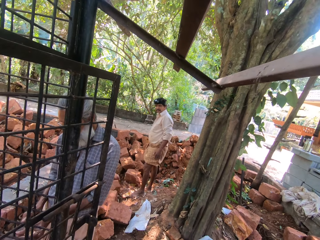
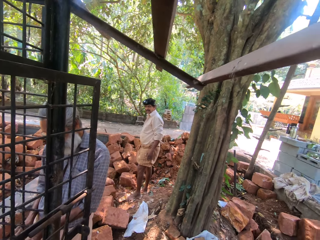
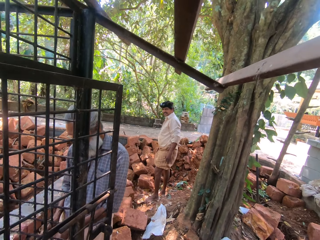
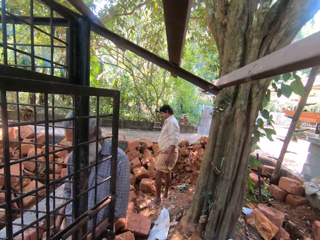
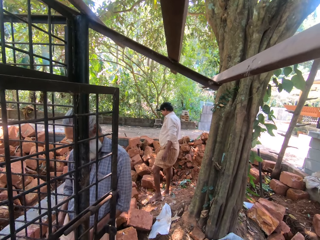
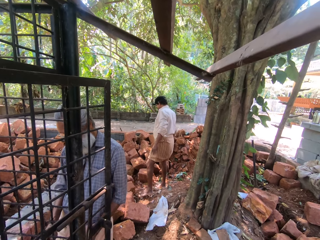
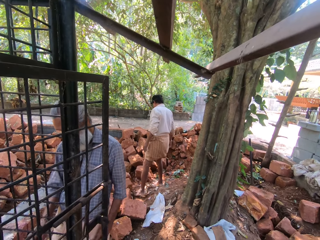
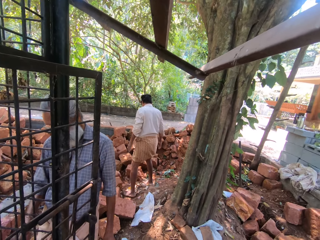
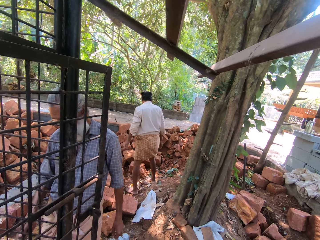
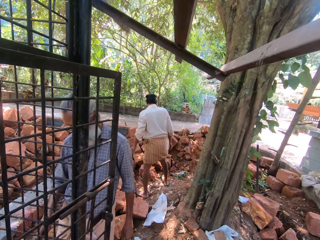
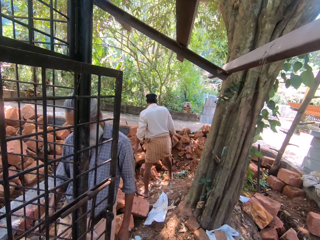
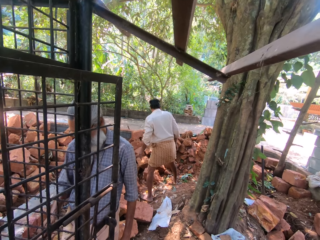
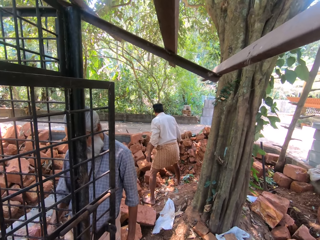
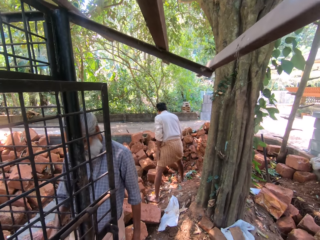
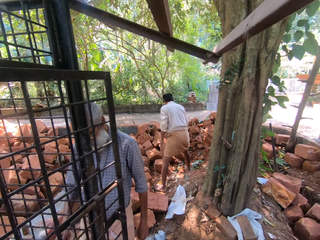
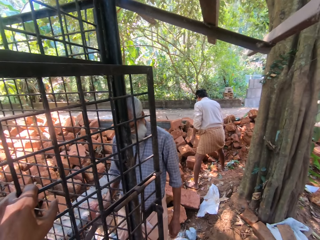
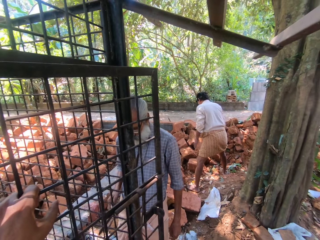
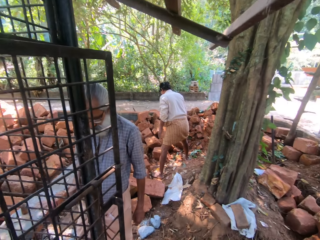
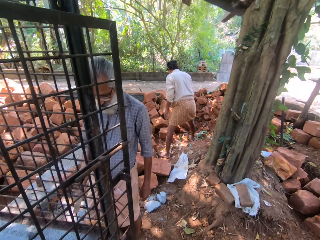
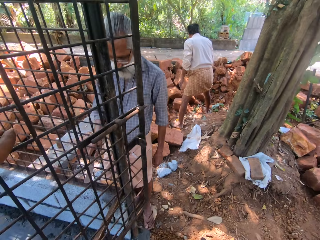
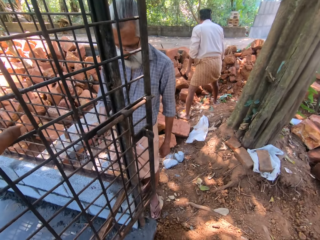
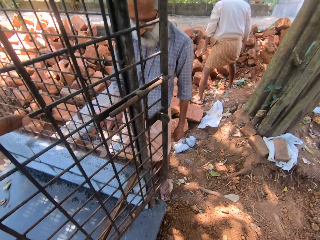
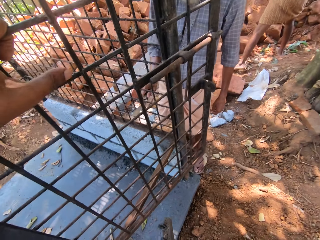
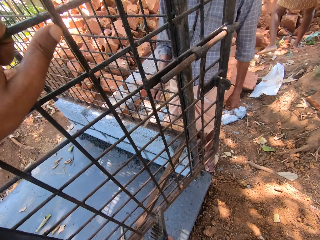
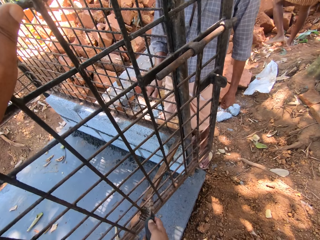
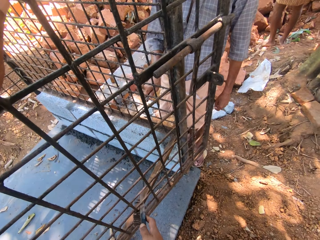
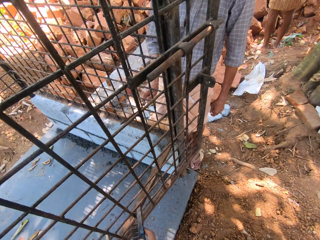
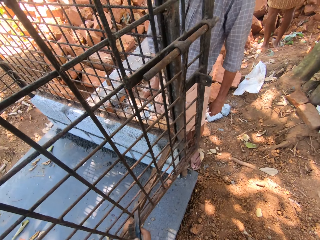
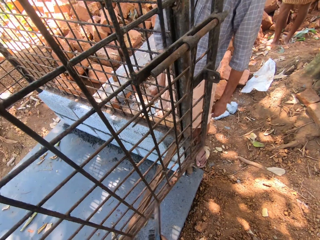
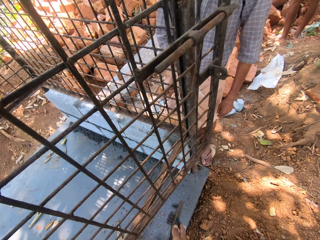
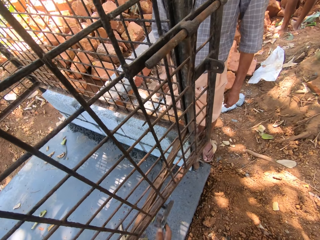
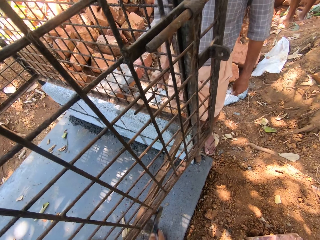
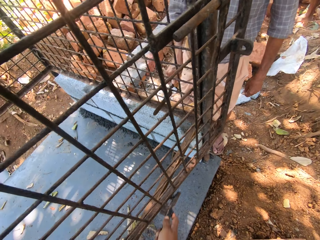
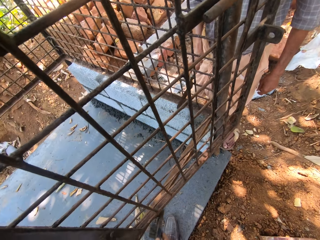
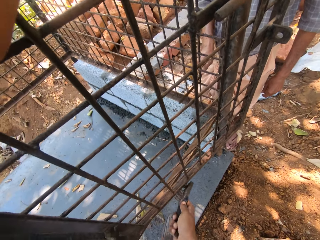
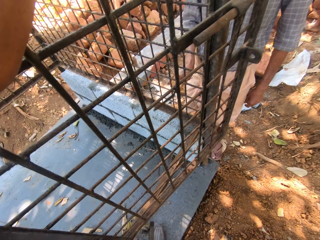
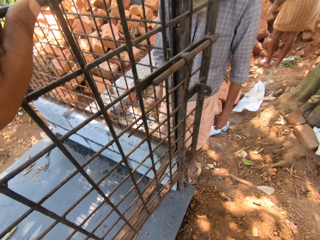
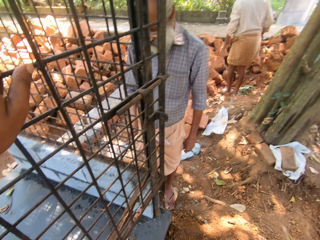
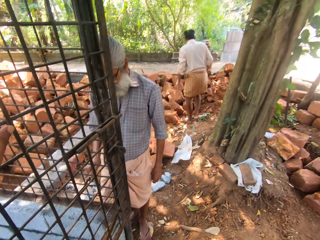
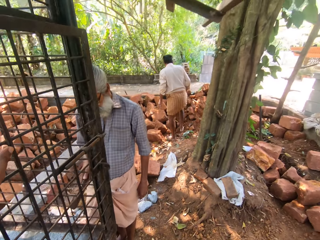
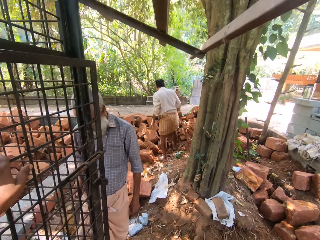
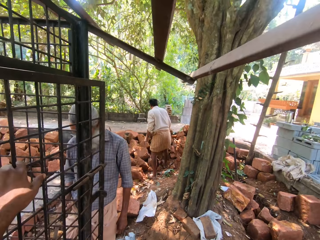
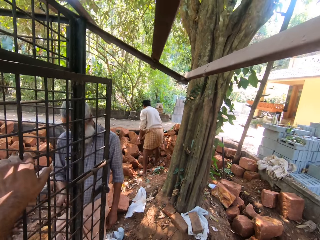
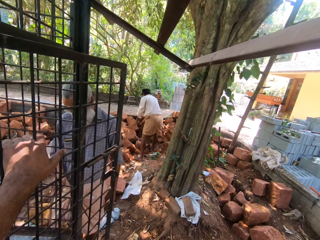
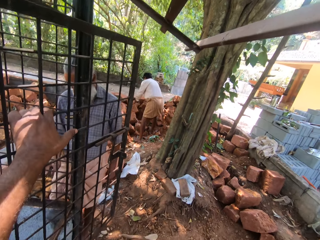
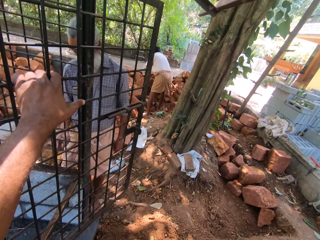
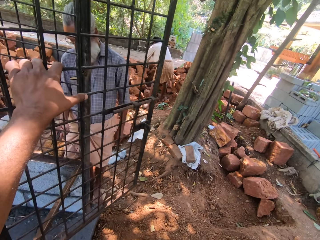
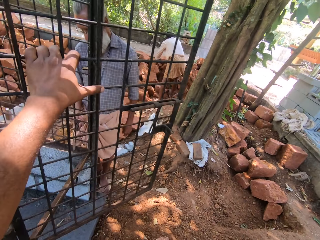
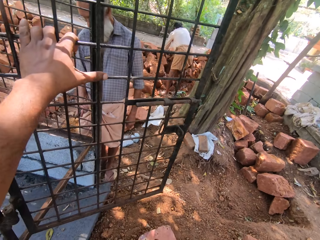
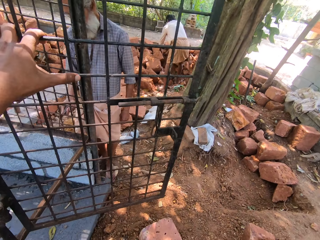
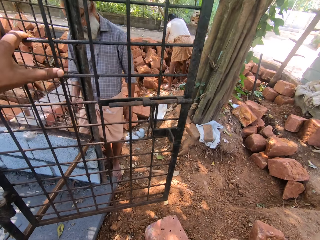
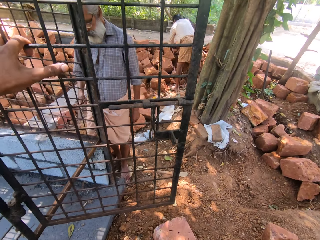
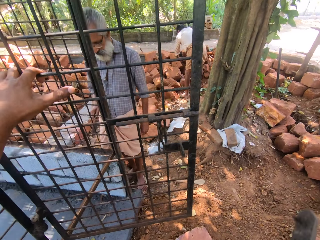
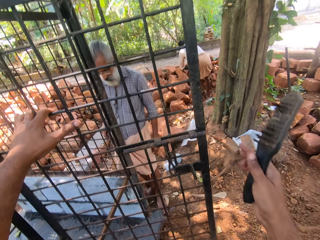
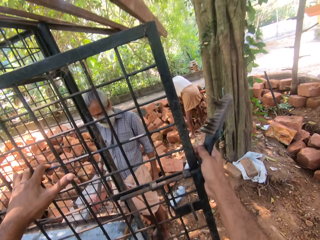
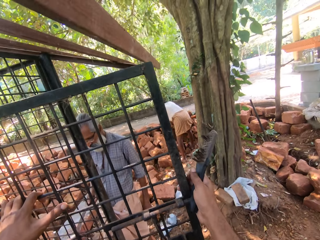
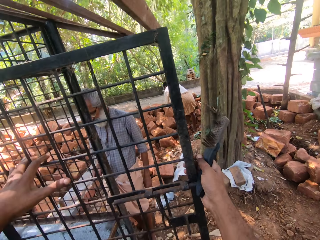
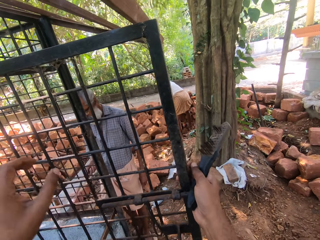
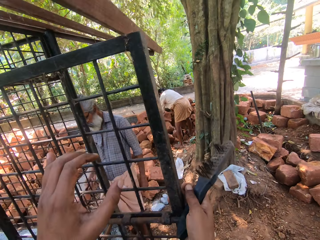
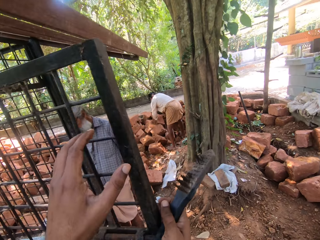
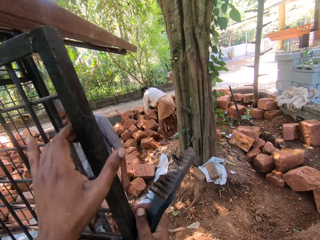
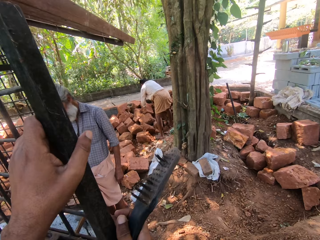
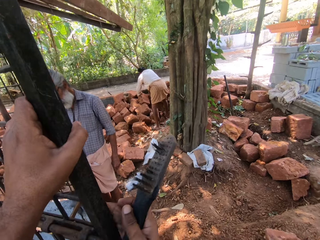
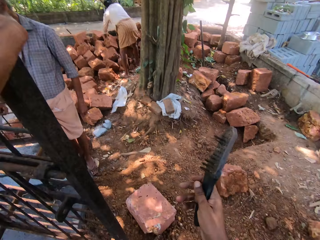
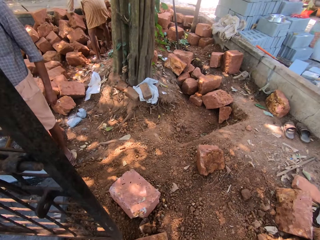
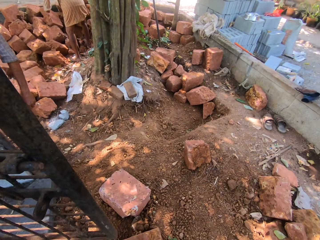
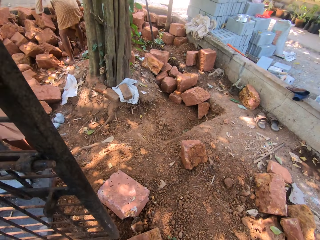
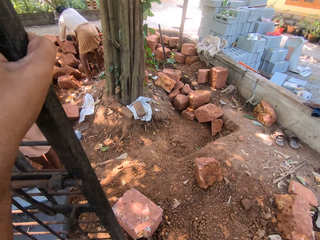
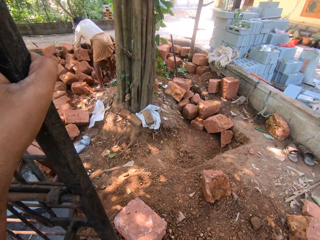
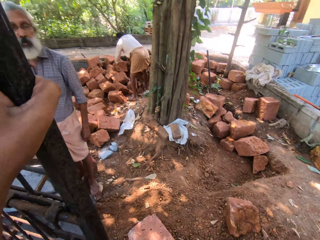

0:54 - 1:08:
A person holds the wood on the hand. The camera wearer moves the hand on the metal. Another person scrubs the grill with a metal bar. The other person scrubs the grill with the metal bar again. The camera wearer scratches the metal and turns around. They move the metal and hold a grill door. A third person moves the hand on the stone.

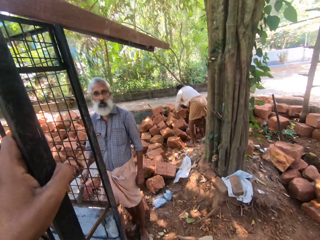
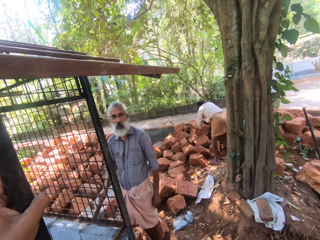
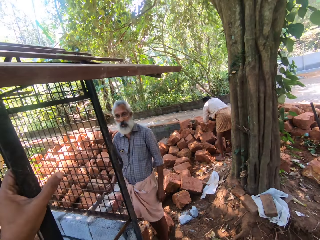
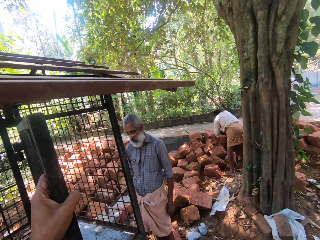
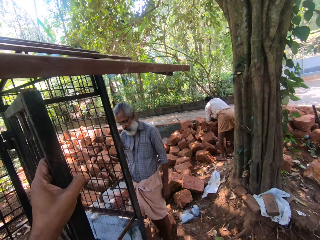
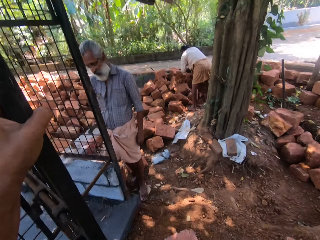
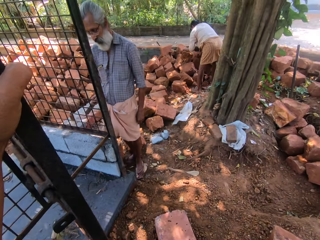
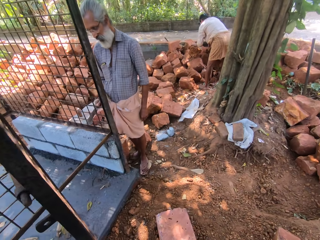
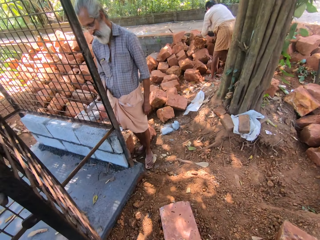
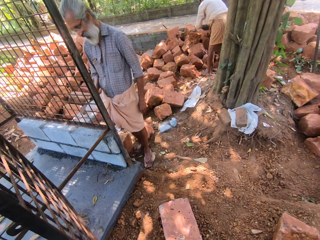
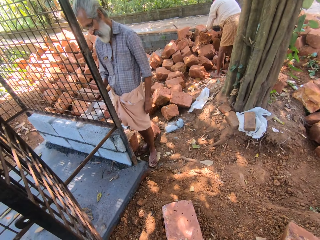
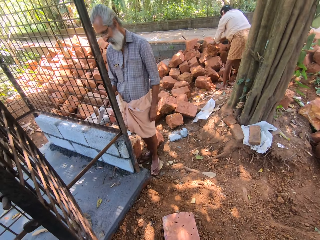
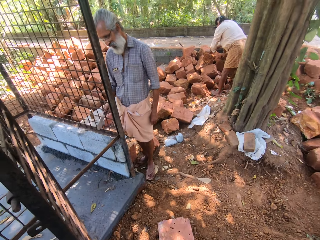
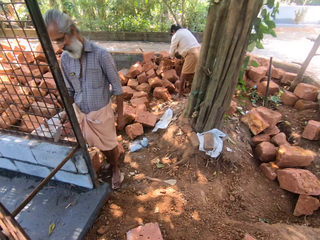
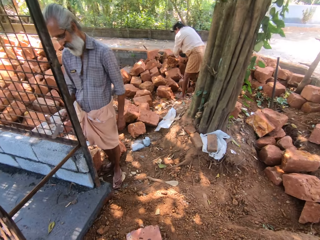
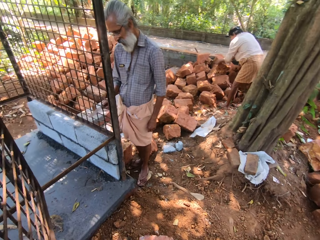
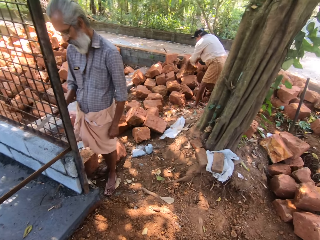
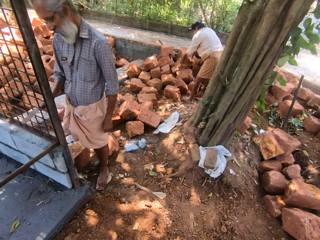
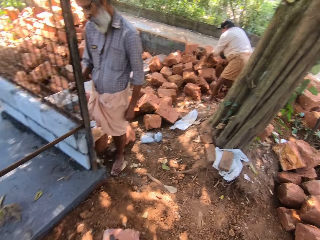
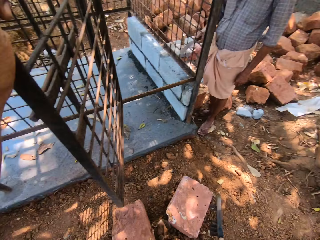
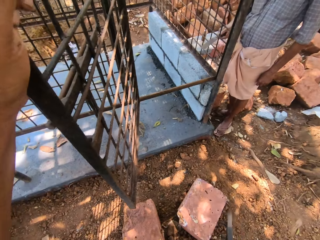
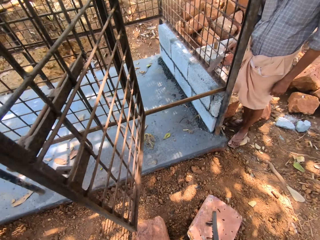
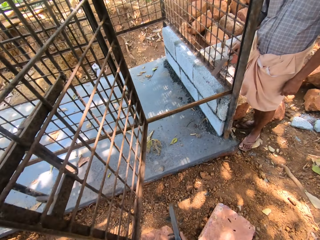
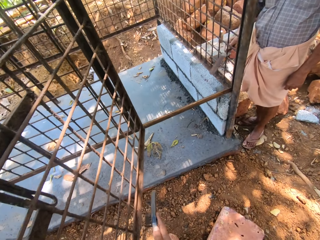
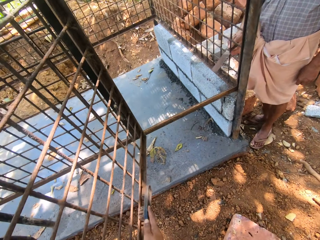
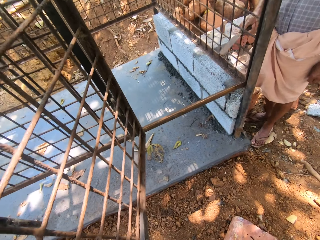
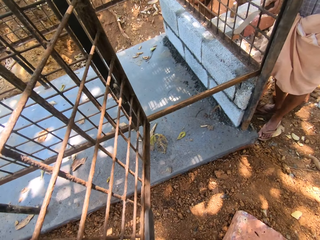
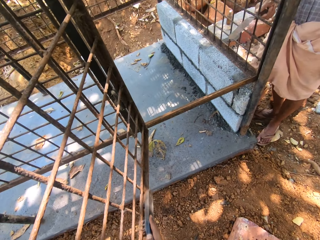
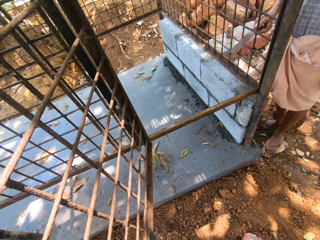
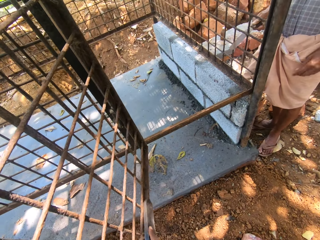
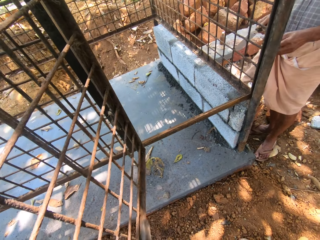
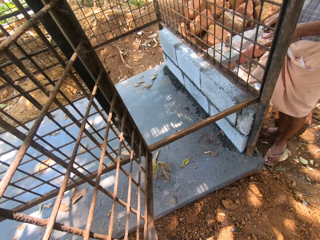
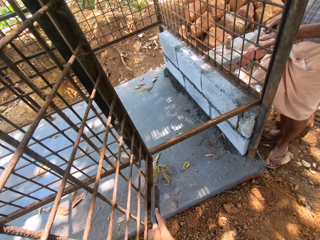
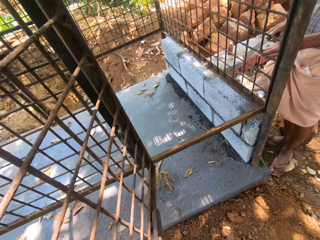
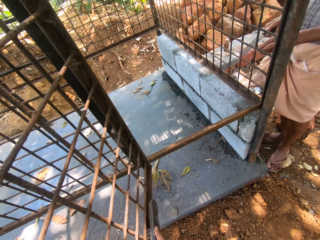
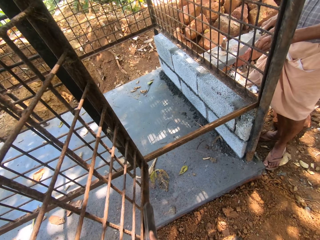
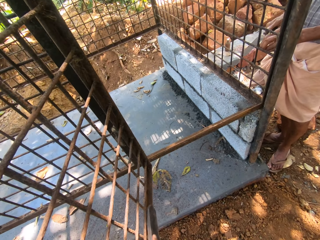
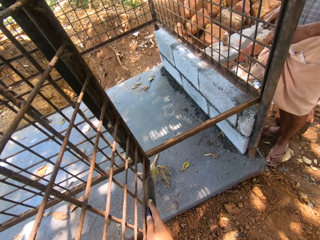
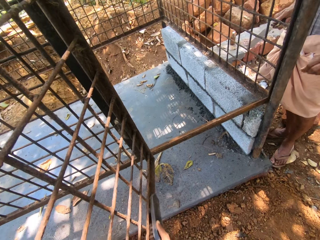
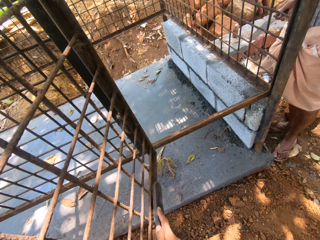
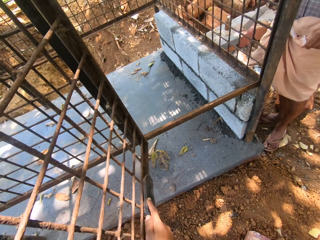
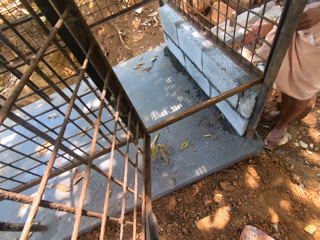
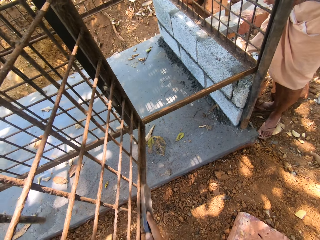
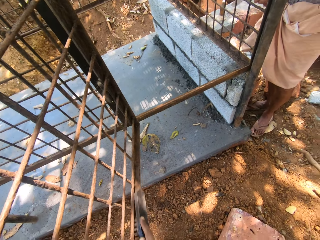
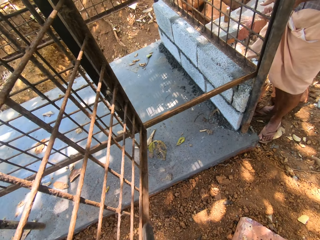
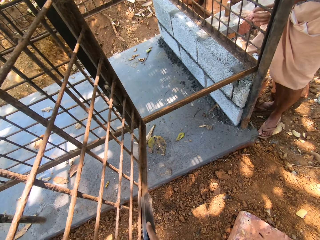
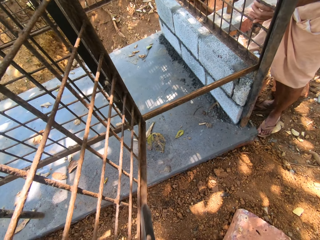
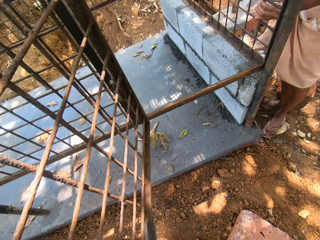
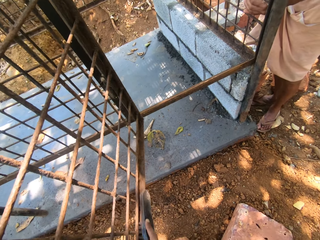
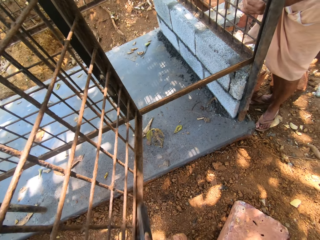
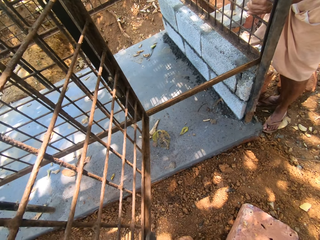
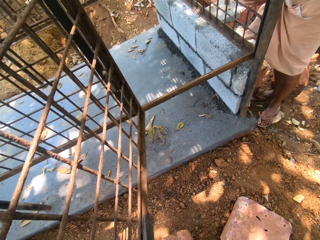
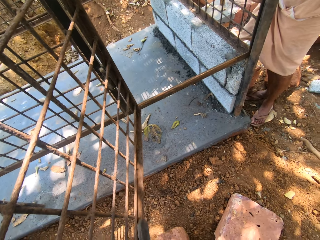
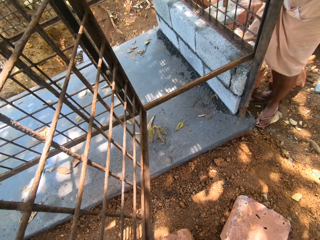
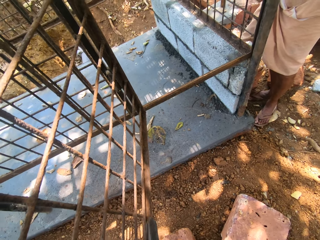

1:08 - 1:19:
A person scratches the metal. The person scrubs the grill with a metal bar. The camera wearer turns around. They scratch the metal. The person scrubs the grill with the metal bar. The person moves the hand on the metal. The person scrubs the grill with the metal bar again. The person holds the metal.
